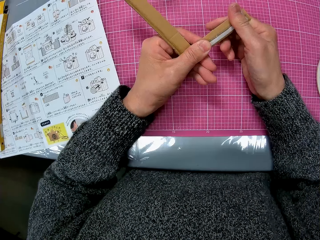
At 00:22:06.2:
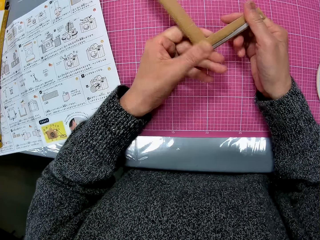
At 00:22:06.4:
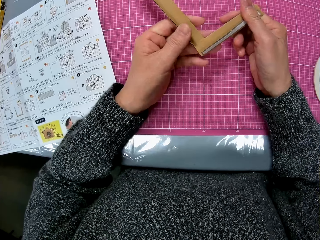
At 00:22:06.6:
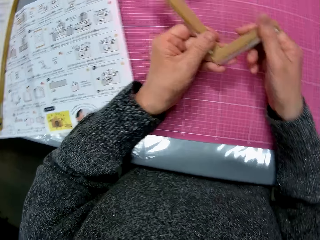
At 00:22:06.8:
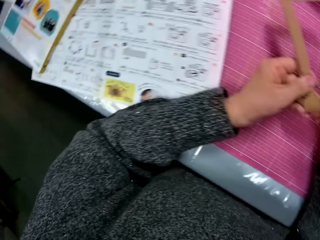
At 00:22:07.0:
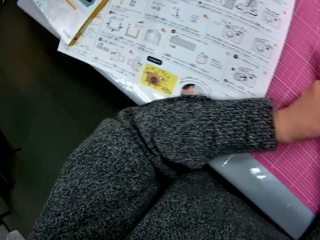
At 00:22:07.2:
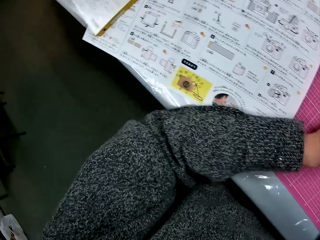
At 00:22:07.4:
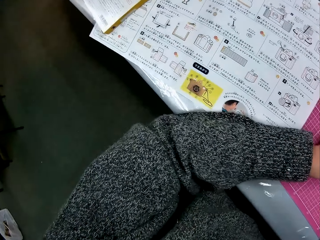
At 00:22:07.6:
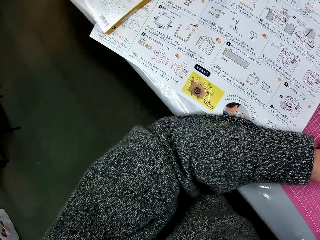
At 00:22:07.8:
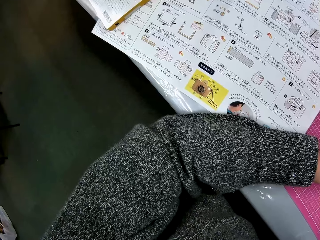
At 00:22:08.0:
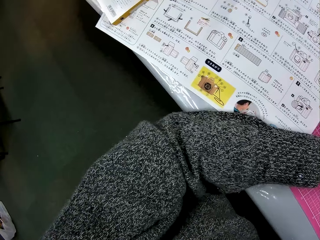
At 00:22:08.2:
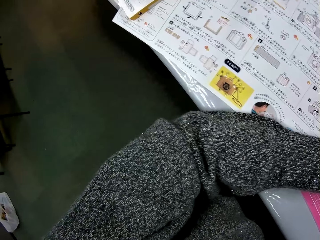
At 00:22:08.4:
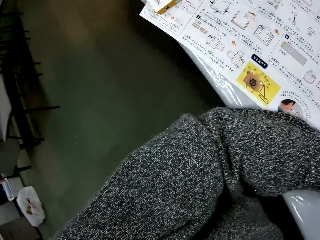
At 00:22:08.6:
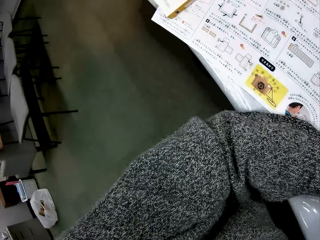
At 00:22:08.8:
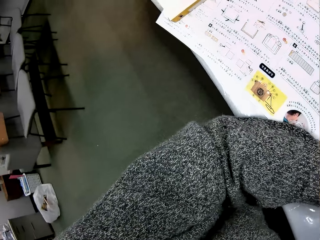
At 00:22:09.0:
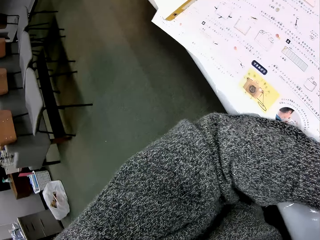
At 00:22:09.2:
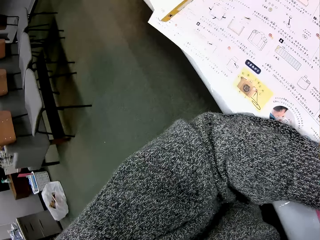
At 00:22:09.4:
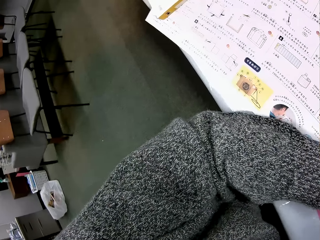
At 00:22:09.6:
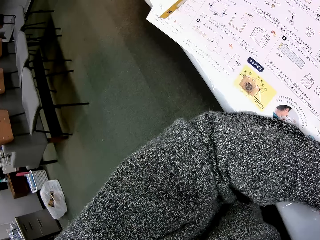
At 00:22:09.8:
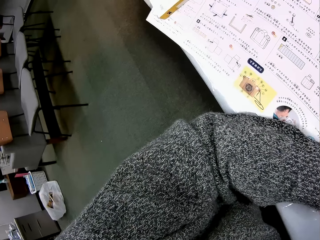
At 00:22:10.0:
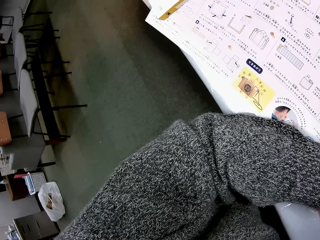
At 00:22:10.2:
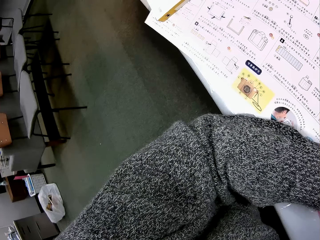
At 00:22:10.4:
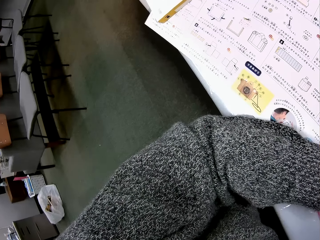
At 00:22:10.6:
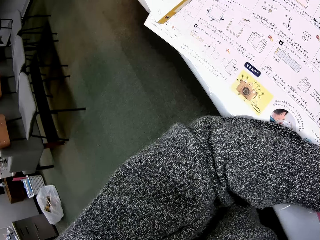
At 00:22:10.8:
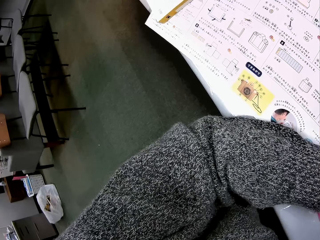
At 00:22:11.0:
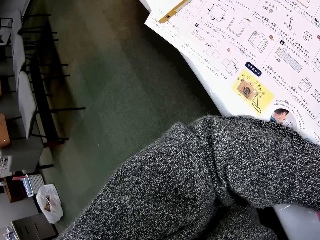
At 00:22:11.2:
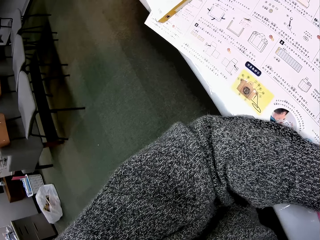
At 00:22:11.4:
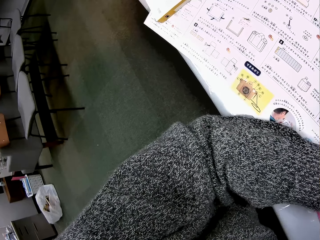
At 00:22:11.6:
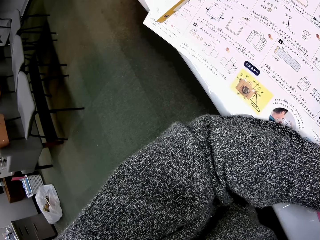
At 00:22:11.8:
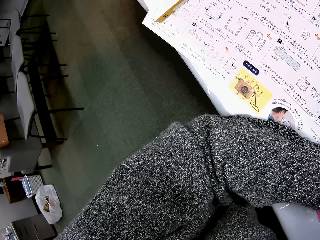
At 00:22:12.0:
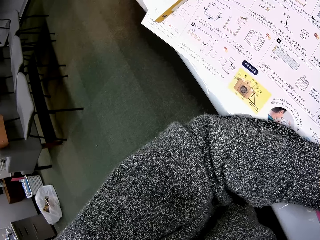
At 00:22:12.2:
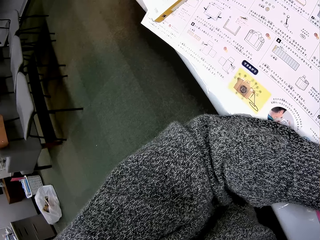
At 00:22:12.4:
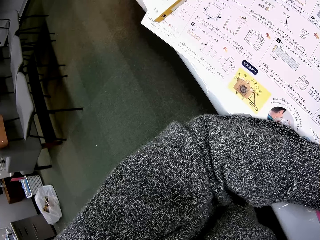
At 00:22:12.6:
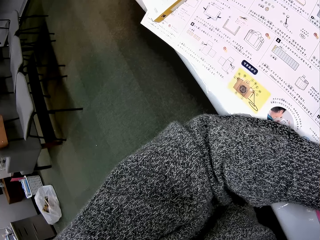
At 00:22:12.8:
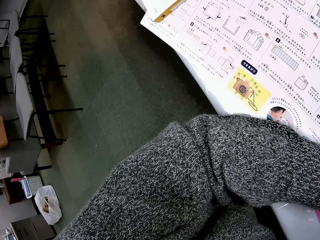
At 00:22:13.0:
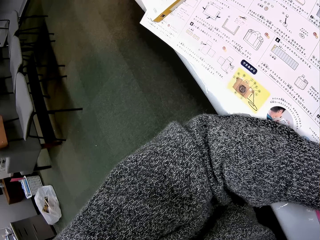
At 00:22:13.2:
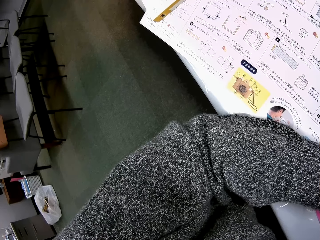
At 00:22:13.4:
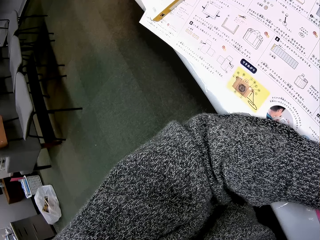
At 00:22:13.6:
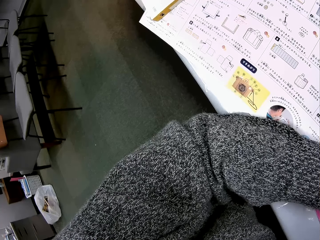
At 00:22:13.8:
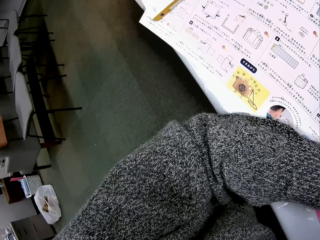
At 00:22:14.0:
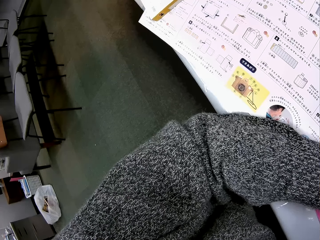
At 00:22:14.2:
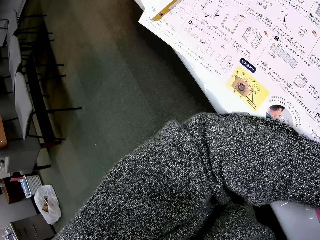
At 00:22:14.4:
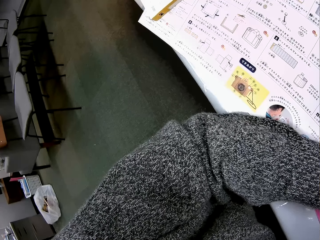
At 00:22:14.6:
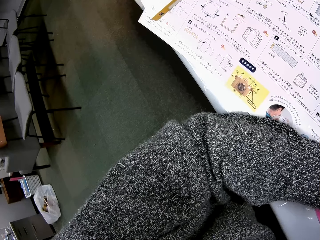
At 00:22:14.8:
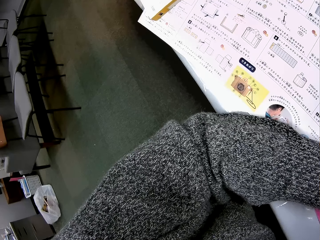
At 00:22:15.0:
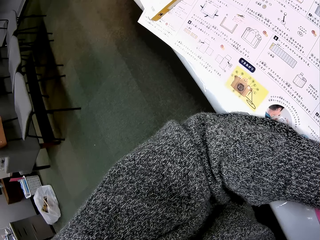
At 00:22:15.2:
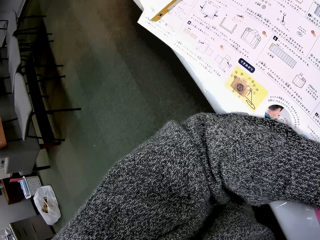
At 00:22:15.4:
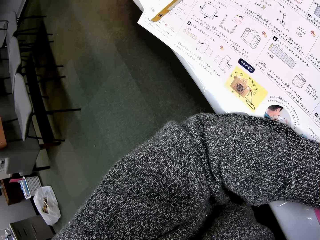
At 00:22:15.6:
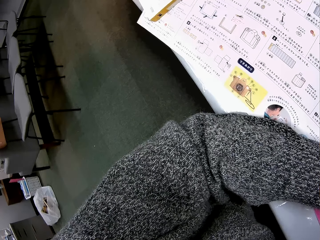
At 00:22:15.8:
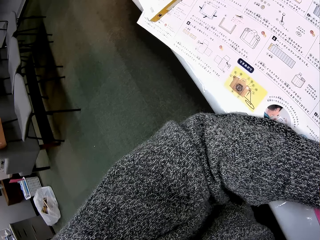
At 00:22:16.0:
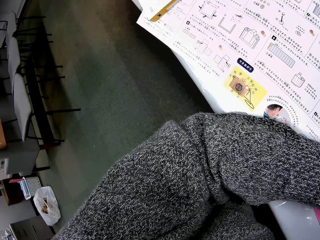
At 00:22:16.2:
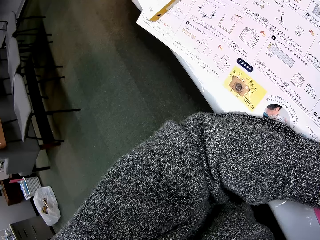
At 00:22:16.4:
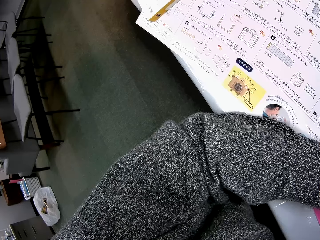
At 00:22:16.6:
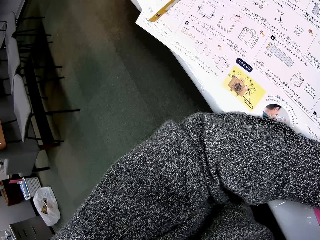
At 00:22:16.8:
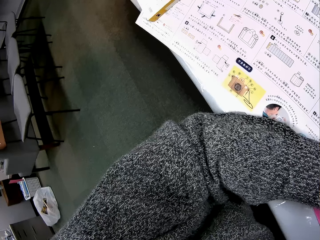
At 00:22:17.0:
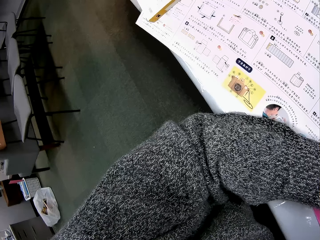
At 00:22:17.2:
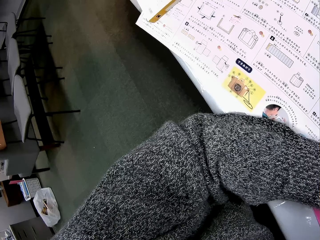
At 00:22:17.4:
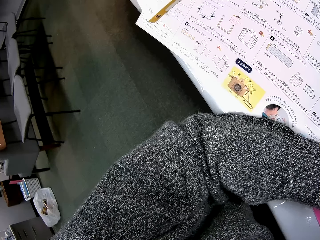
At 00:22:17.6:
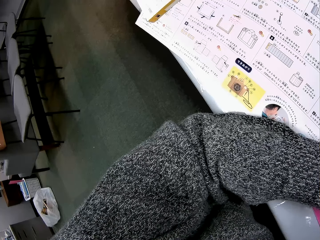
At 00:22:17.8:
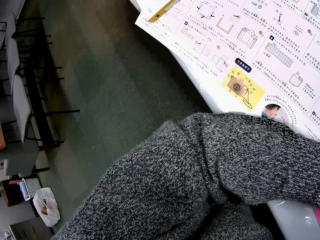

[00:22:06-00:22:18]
The camera wearer reads the paper.

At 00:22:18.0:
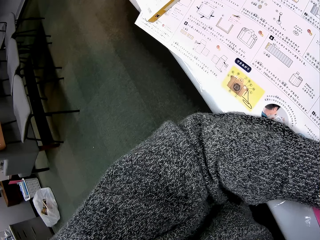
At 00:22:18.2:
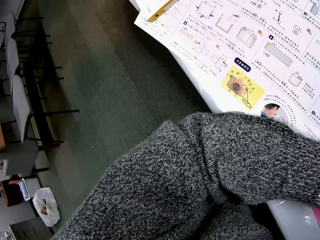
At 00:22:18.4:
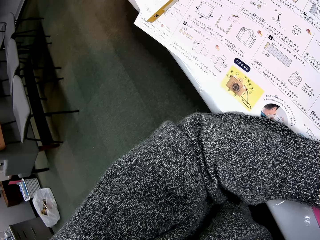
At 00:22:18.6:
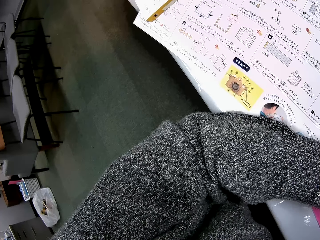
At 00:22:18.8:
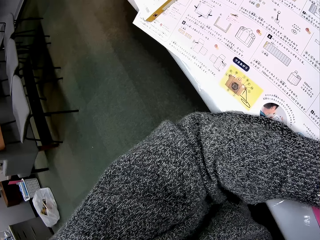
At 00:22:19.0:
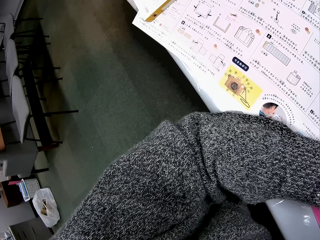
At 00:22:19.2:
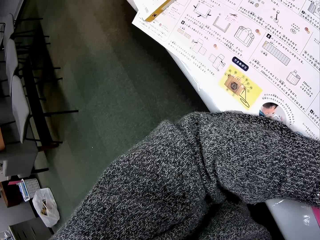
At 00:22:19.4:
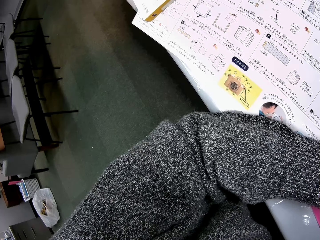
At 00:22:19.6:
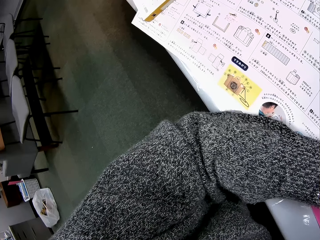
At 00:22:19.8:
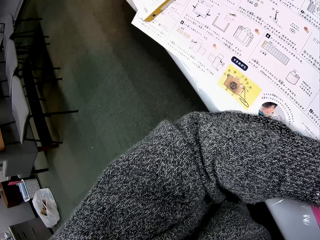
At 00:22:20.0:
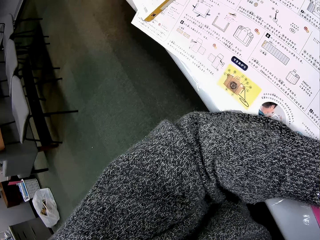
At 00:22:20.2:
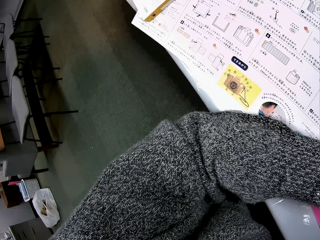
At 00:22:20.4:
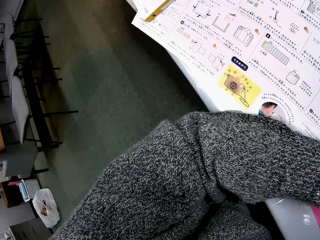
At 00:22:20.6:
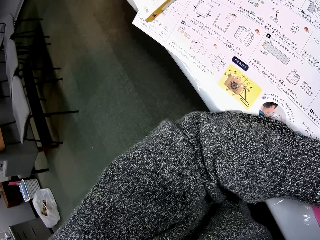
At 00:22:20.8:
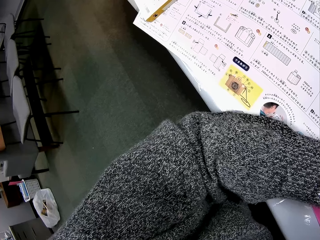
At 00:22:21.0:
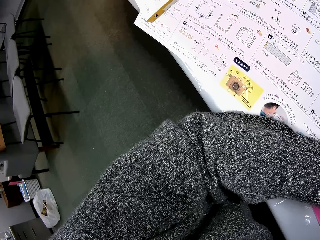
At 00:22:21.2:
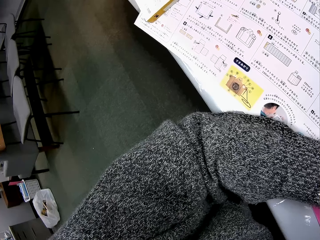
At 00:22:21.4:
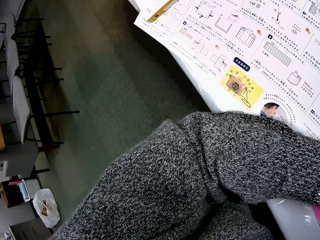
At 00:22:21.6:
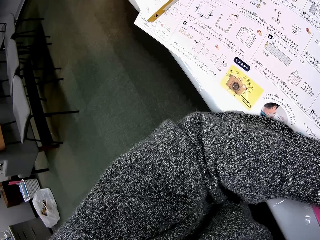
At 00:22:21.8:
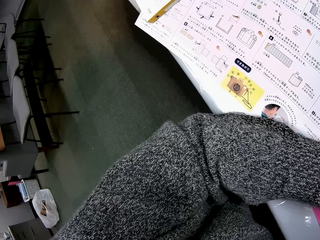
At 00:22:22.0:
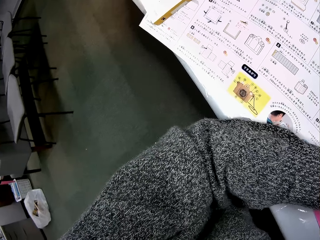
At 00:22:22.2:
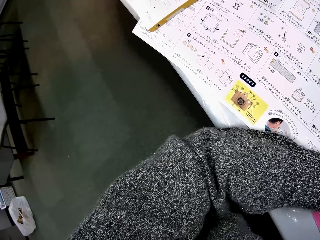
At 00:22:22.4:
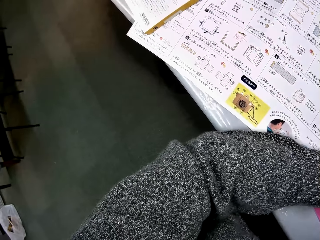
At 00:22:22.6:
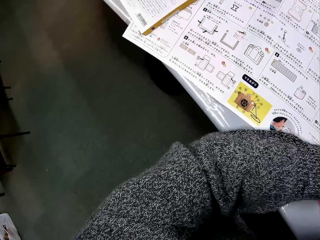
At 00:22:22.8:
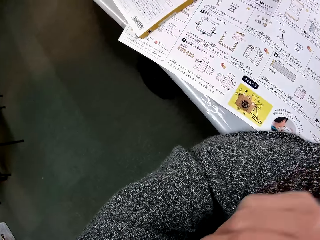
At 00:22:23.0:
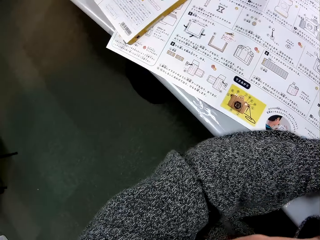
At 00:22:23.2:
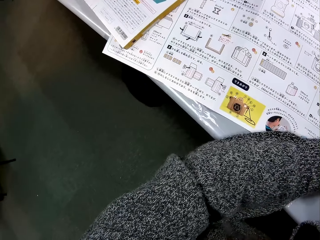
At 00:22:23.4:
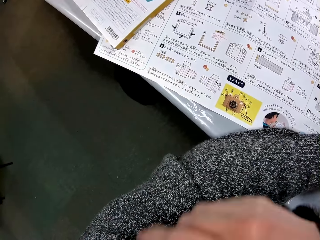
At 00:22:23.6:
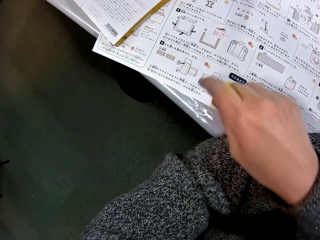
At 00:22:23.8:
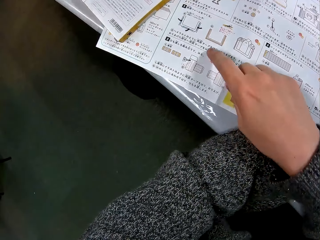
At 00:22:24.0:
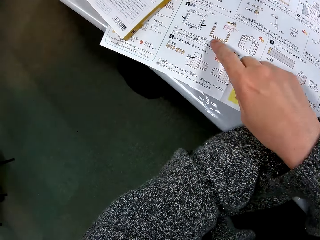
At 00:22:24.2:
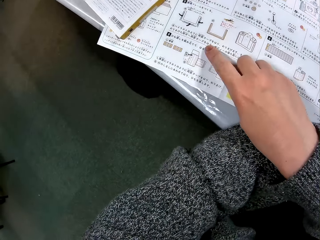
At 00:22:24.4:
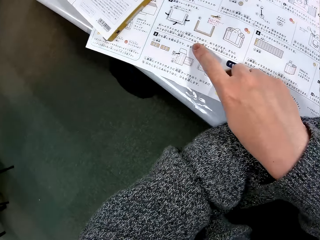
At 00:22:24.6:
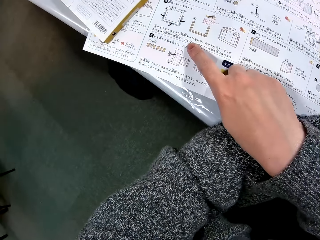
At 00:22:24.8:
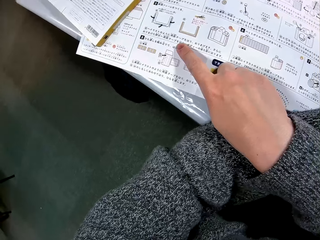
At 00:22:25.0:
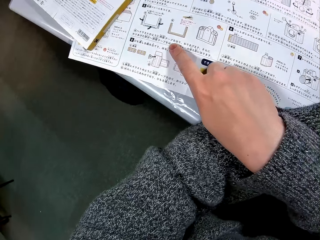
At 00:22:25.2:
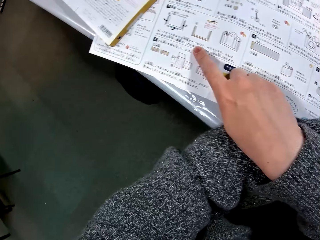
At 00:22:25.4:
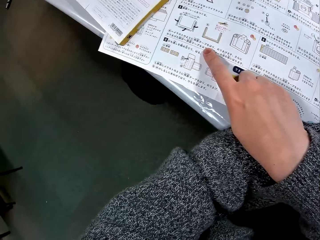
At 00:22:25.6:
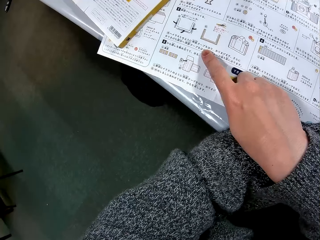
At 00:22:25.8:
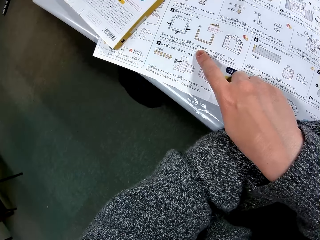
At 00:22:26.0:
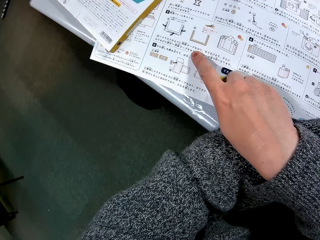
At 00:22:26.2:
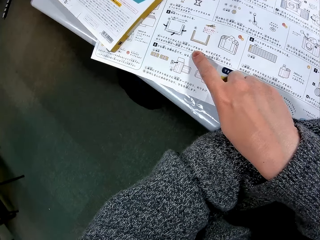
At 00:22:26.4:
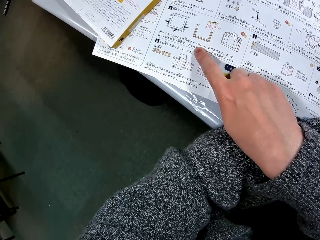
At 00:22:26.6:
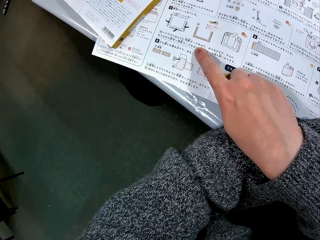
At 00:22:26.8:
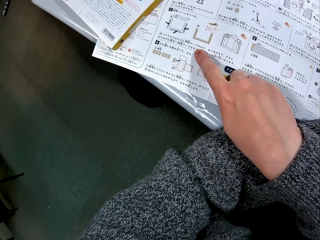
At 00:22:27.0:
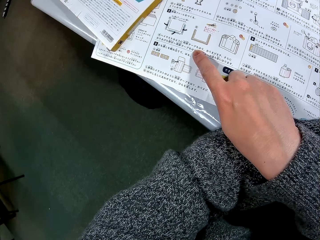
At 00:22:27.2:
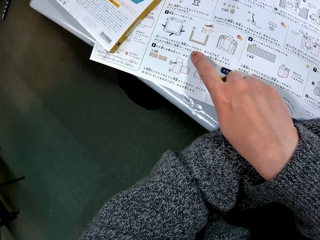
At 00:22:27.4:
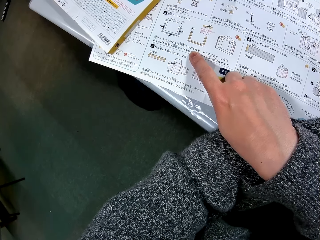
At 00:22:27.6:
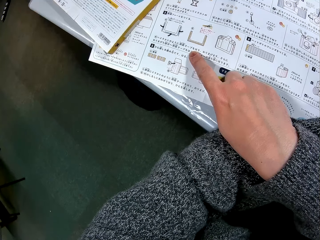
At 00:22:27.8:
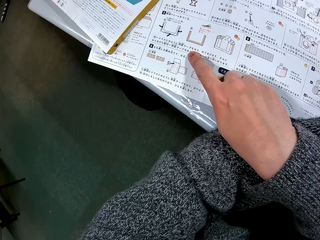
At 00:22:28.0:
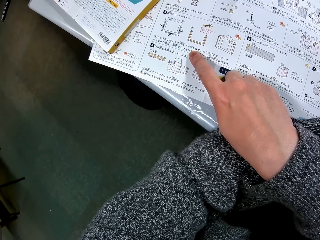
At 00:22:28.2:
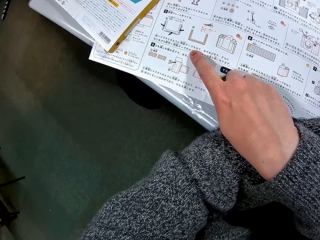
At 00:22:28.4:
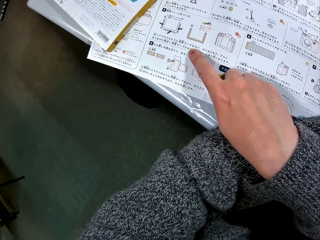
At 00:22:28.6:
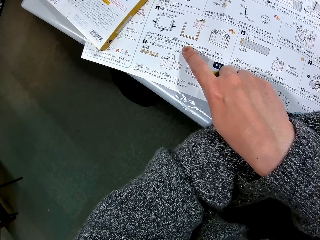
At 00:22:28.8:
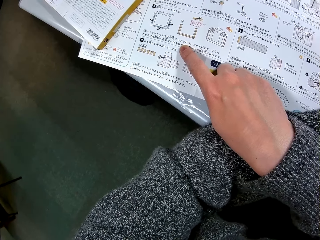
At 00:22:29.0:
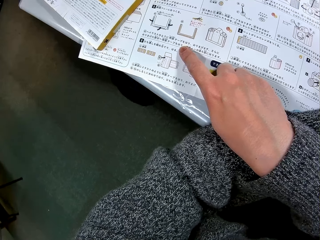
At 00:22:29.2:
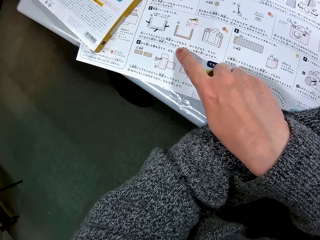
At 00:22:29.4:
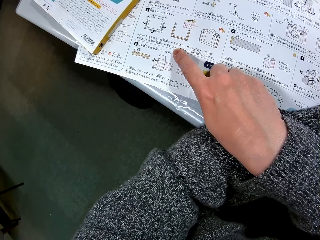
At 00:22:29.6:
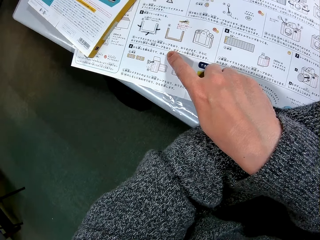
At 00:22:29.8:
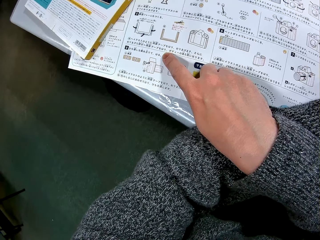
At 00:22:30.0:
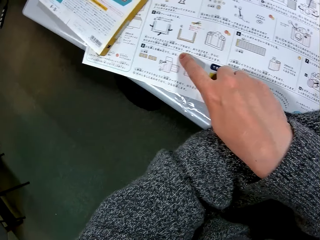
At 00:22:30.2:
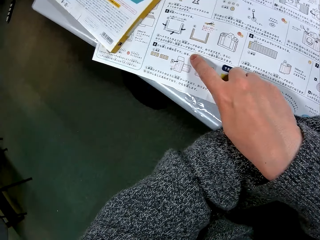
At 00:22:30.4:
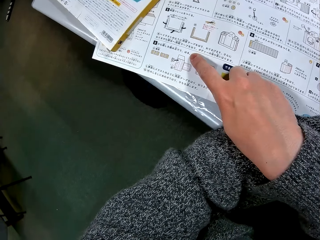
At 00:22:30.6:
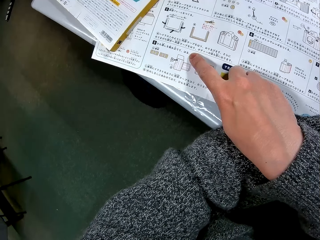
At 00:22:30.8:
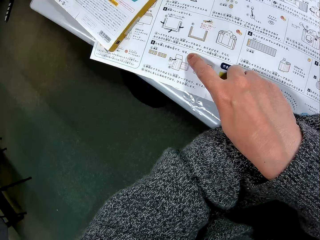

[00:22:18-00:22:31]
The camera wearer lifts their hand. They place their right hand on the instruction manual or paper. They read the paper.
